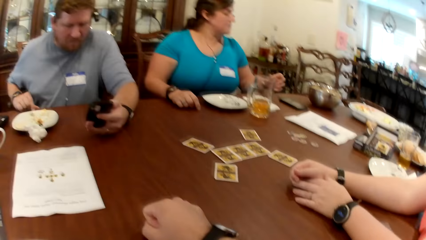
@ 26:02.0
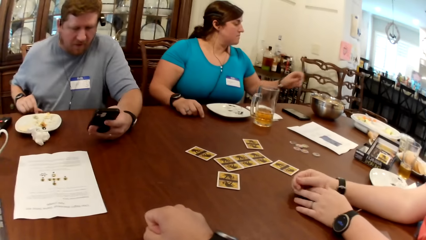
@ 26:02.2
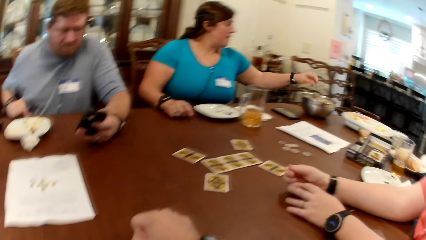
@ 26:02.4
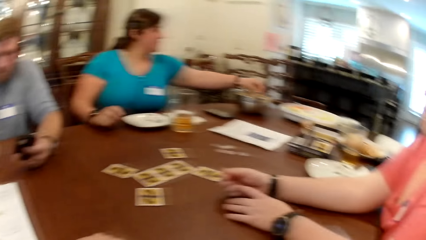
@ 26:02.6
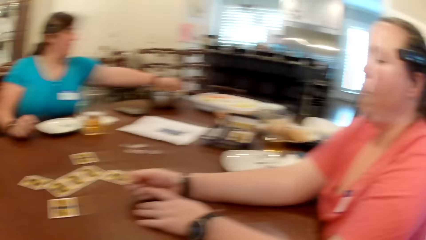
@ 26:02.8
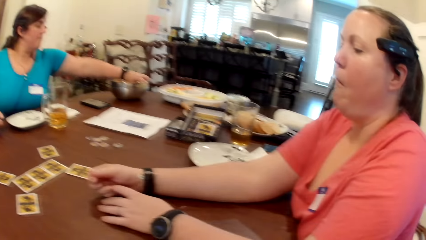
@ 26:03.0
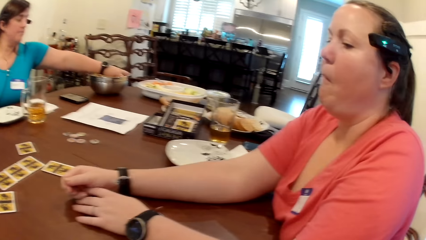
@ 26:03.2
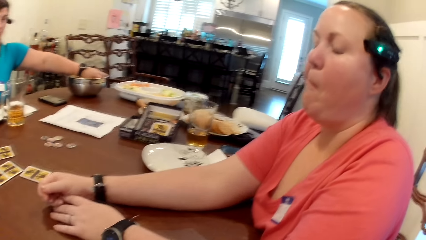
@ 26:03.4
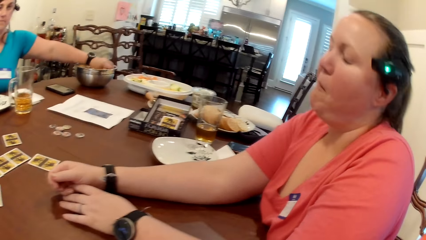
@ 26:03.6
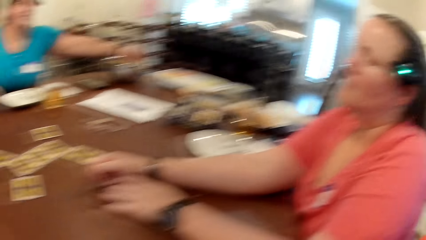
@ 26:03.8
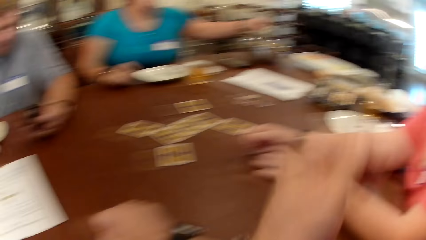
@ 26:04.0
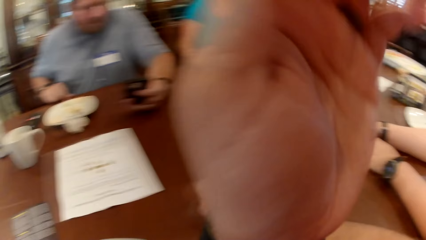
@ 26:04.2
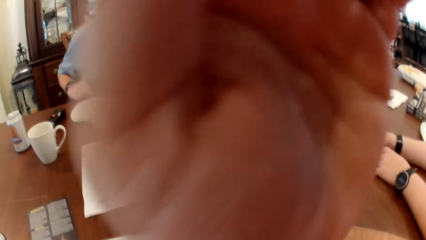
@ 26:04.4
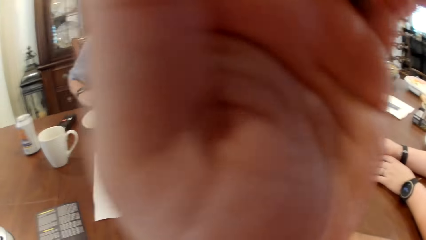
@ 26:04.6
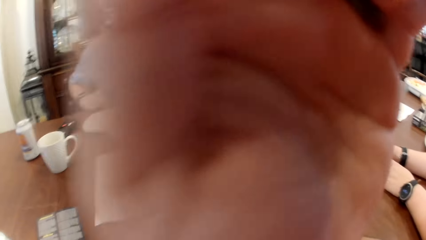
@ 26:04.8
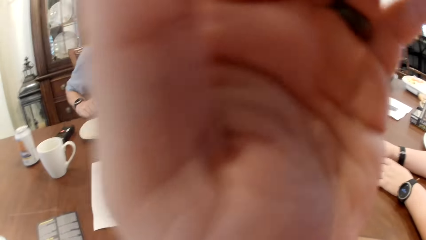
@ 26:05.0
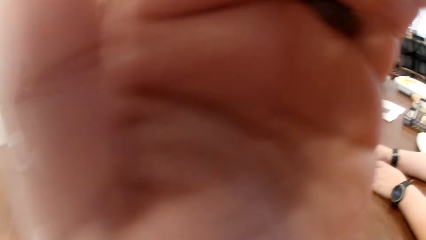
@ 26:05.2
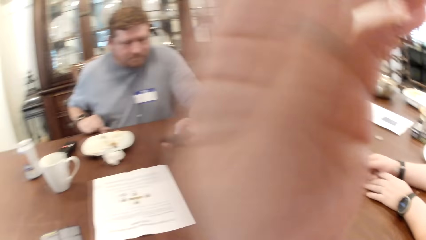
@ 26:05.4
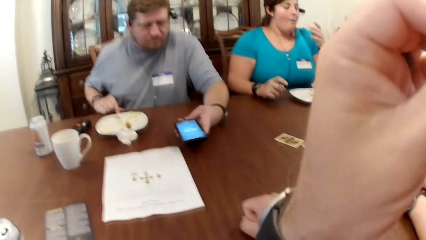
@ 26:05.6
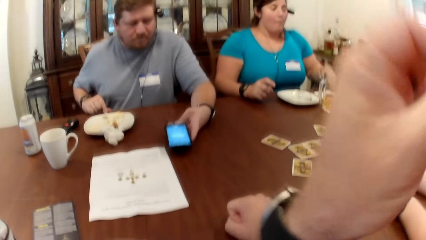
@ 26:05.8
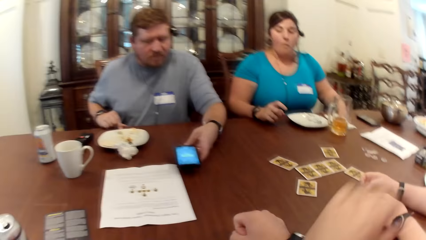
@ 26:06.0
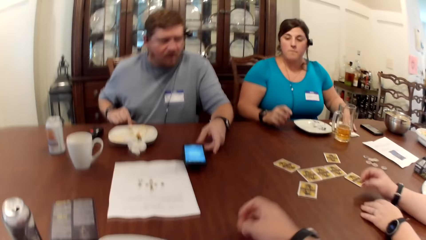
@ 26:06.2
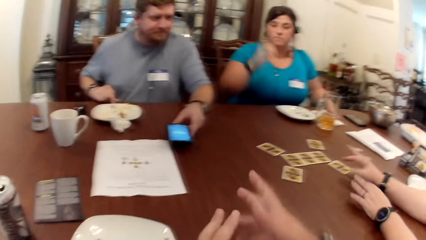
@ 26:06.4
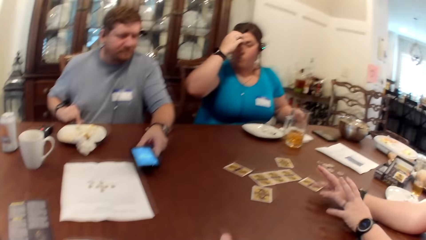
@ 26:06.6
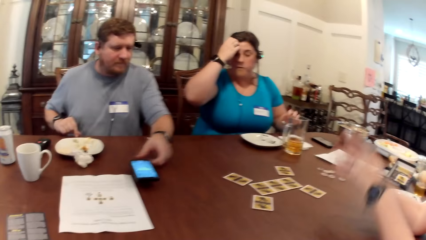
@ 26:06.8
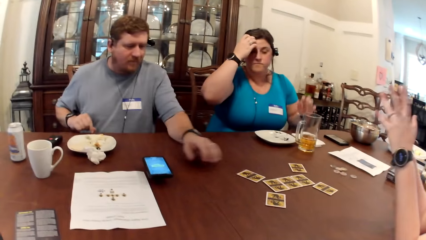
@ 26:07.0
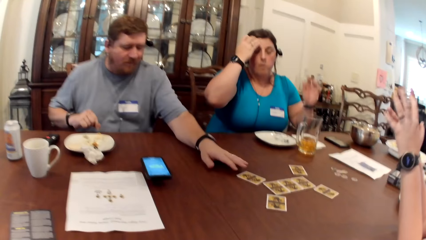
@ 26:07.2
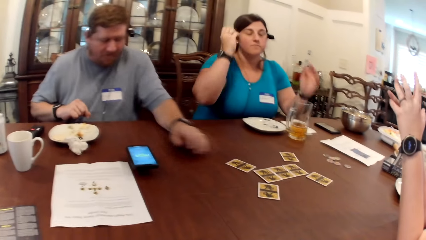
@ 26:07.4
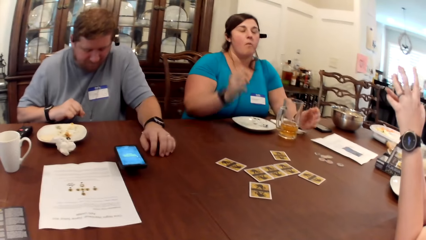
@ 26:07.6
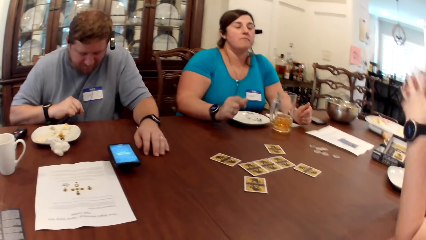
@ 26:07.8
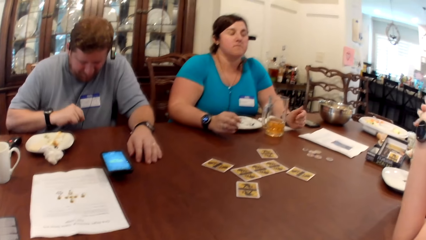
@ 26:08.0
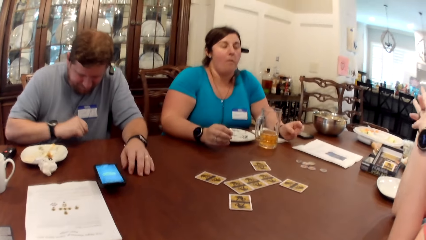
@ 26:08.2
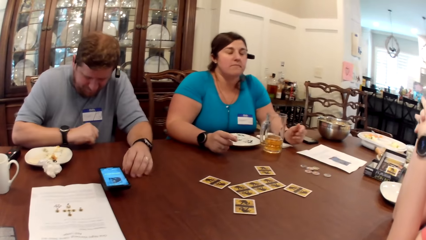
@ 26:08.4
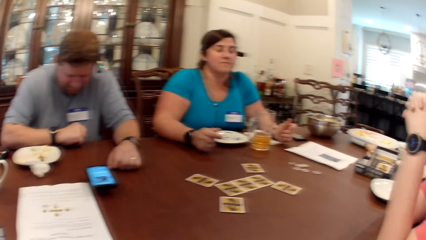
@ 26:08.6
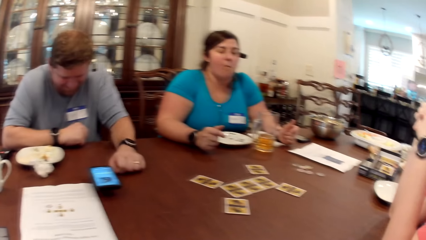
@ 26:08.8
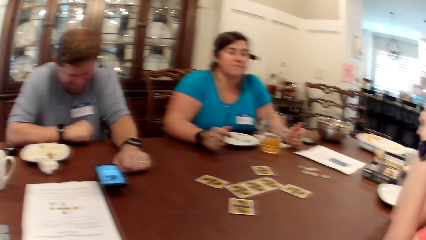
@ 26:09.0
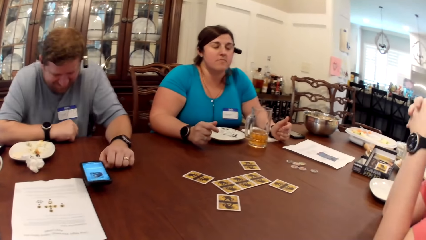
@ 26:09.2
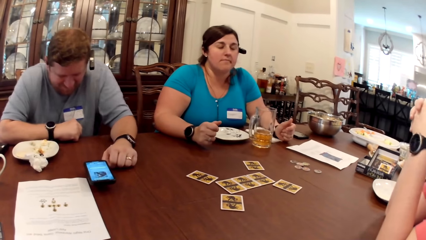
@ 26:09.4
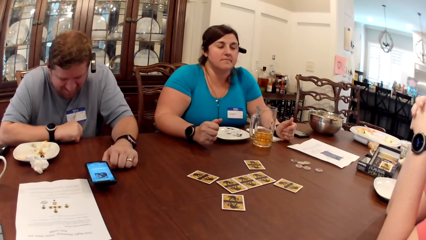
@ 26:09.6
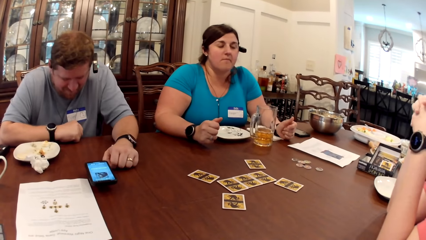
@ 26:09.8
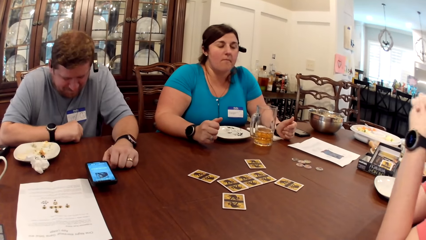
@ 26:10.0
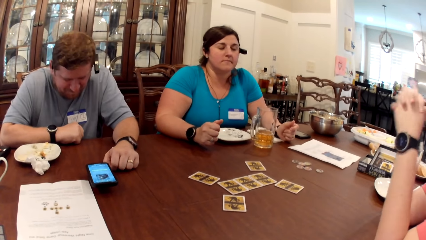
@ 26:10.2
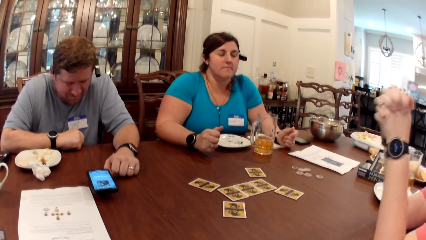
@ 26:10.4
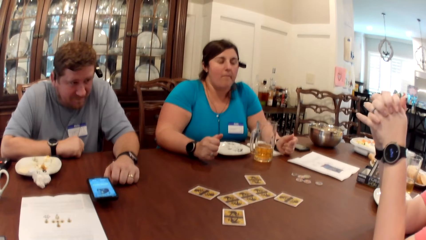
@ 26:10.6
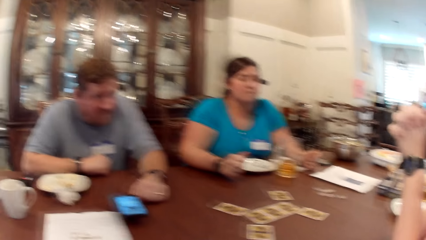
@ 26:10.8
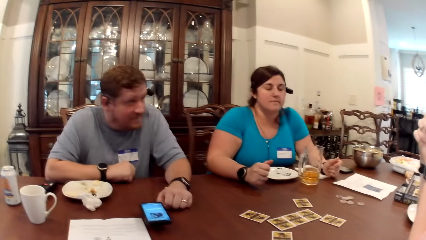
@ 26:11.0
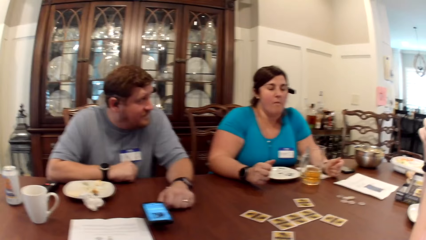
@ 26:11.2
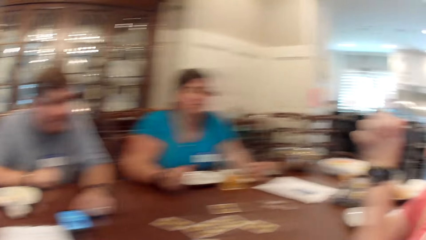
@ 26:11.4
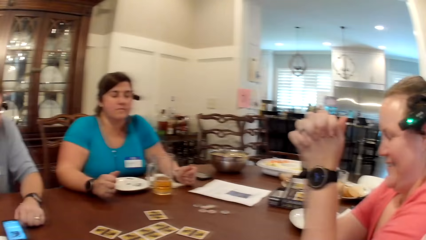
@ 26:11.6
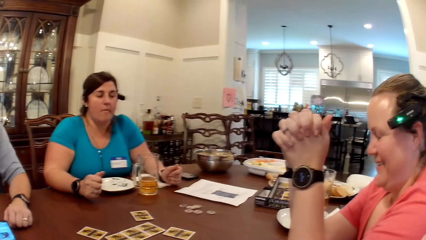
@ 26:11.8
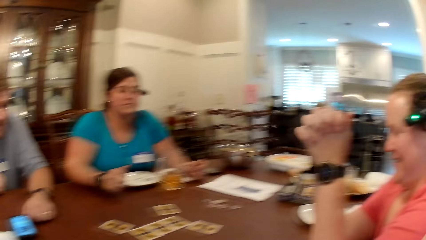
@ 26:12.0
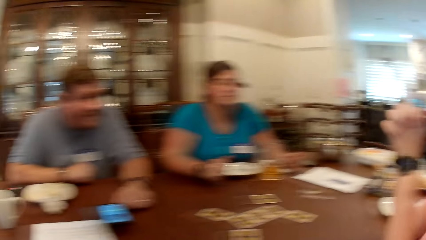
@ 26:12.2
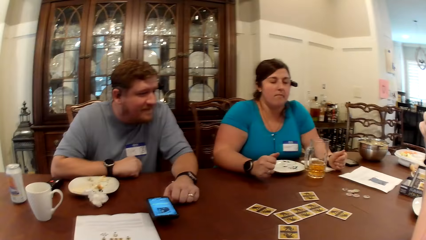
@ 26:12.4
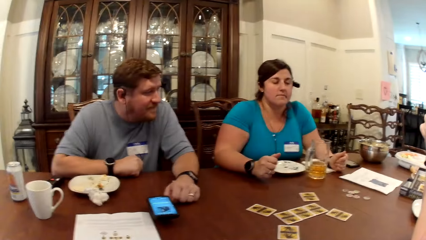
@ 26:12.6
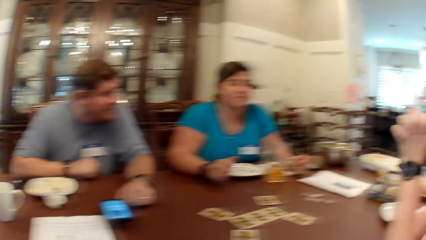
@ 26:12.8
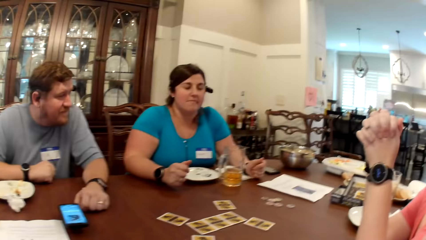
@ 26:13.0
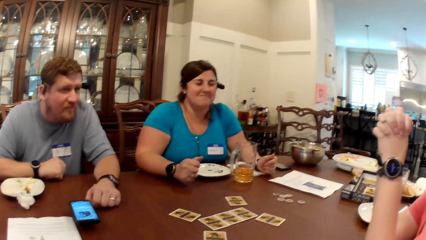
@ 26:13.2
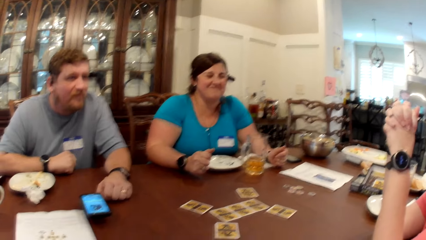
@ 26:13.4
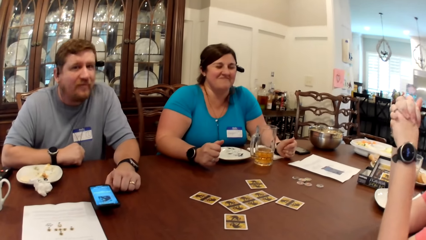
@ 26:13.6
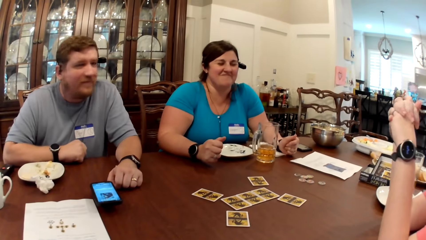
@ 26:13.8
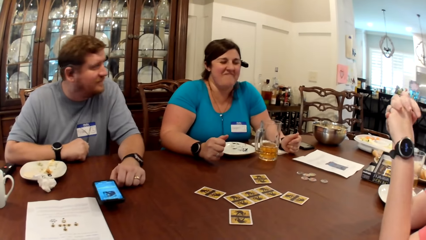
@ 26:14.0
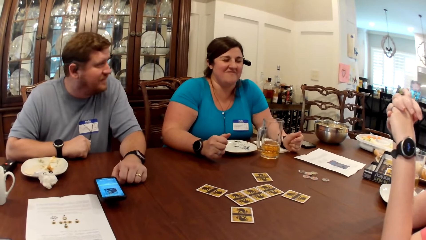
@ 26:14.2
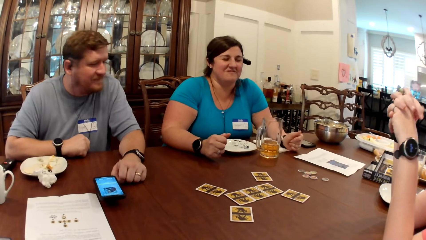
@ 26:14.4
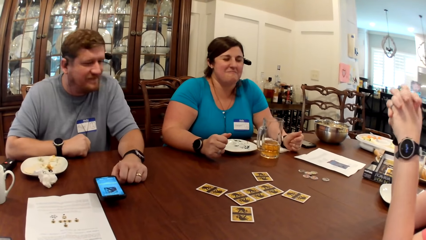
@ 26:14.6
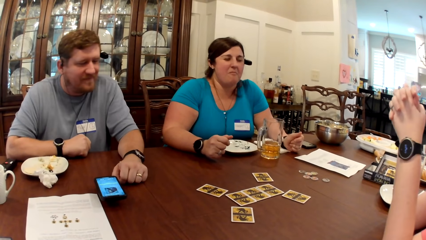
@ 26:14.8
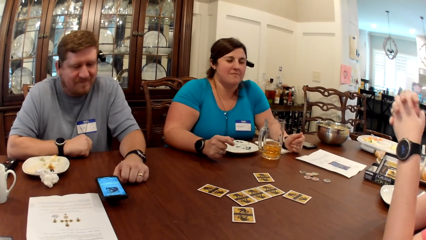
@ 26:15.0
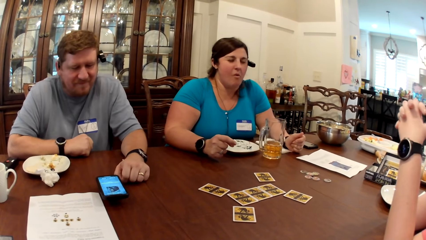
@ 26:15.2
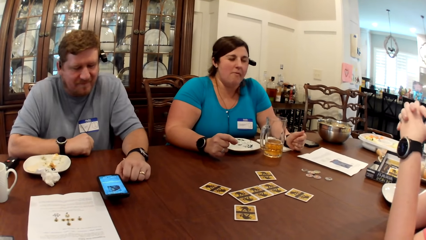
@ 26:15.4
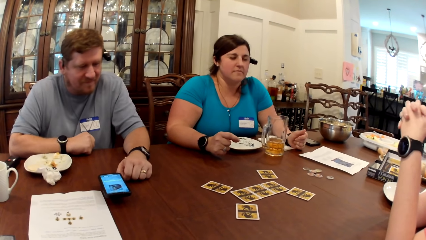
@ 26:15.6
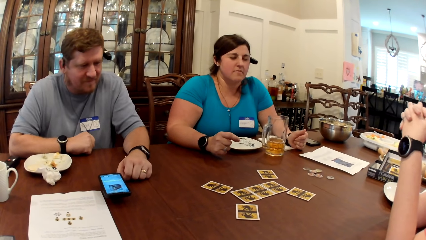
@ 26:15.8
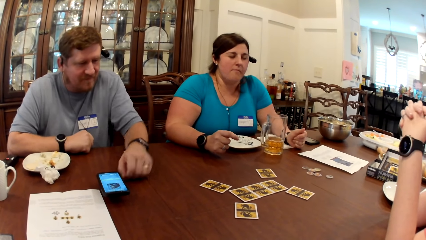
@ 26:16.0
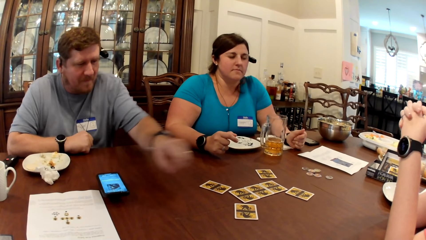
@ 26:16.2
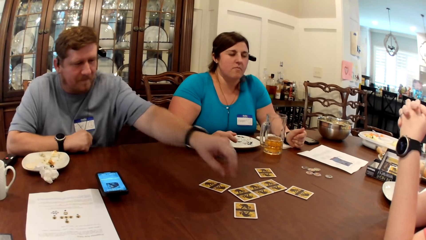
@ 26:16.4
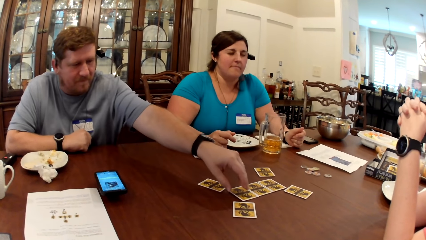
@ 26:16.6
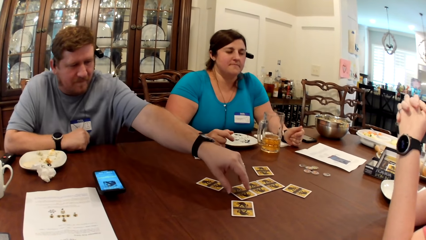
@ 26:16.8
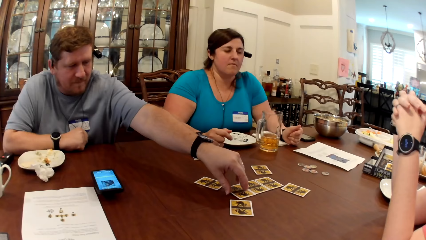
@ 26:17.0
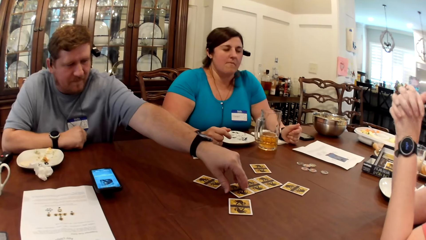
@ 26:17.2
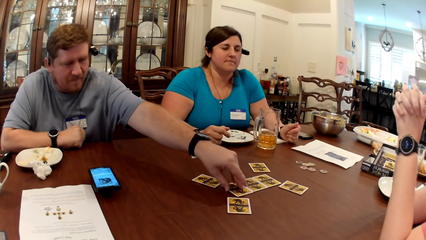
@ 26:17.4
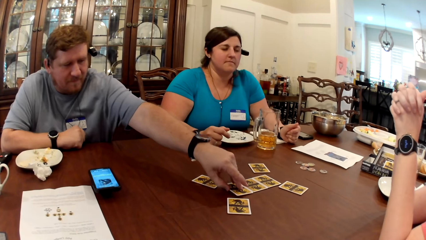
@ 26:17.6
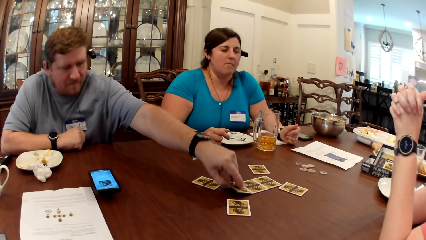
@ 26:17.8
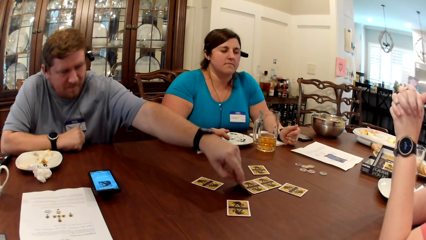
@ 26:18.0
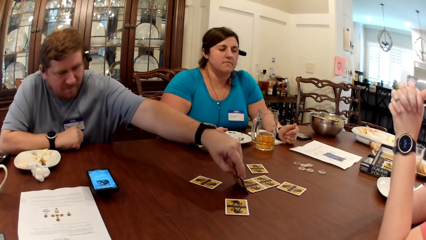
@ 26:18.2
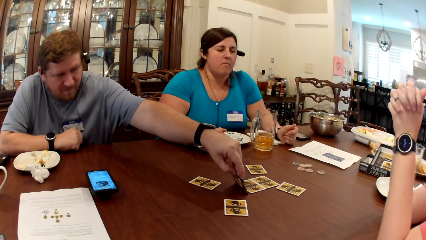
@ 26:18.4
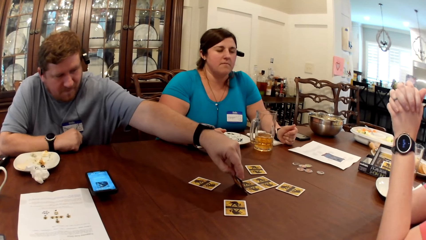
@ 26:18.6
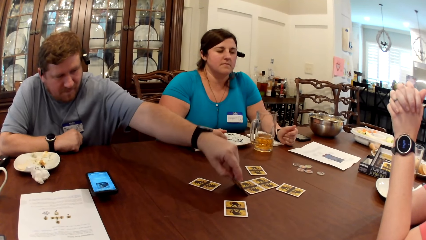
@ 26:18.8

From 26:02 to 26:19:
A woman fetches some popcorn from the bowl with her left hand. The camera wearer scratches his face with his left hand. He holds the camera. A man places the phone in his left hand on the table. The camera wearer pulls his hand off the camera. The woman holds her hair. The man places his left hand on the table. The woman pulls her hand off the hair. The man peeps at a card on the table with his left hand and picks up the card.
